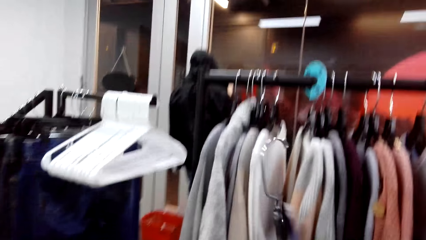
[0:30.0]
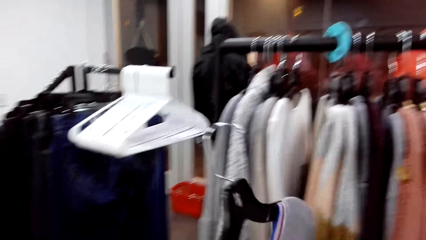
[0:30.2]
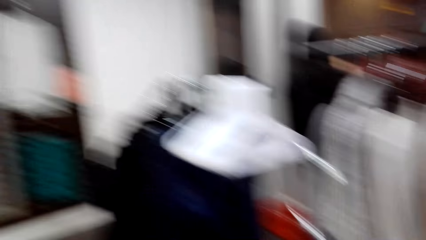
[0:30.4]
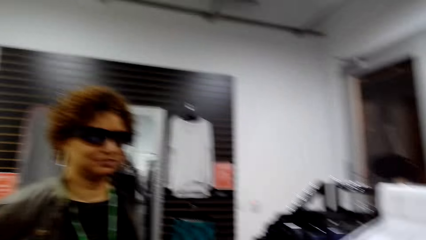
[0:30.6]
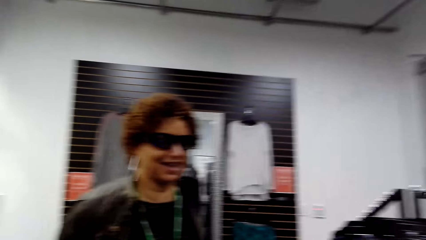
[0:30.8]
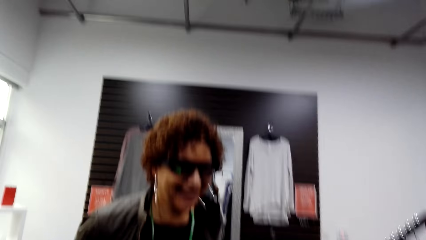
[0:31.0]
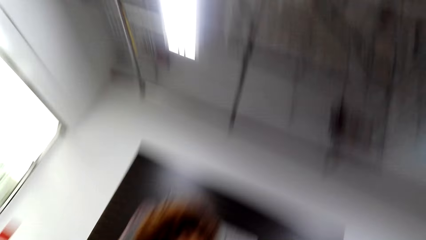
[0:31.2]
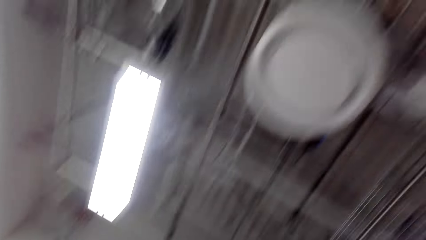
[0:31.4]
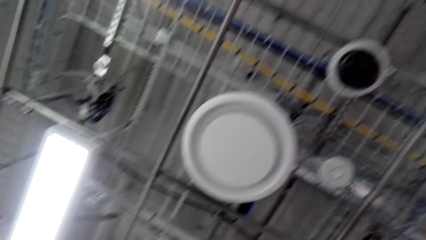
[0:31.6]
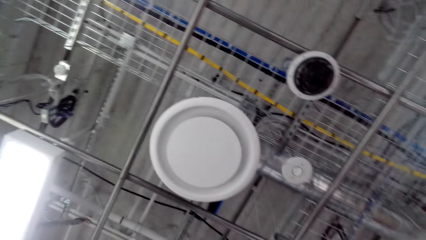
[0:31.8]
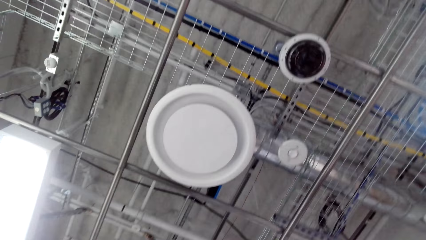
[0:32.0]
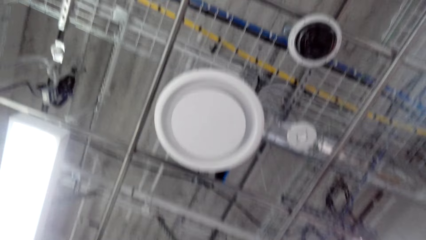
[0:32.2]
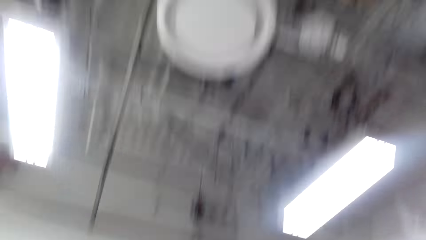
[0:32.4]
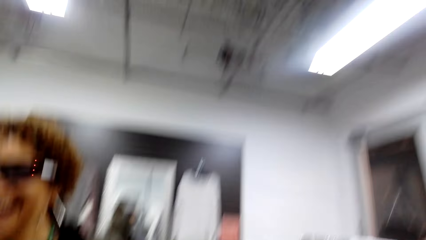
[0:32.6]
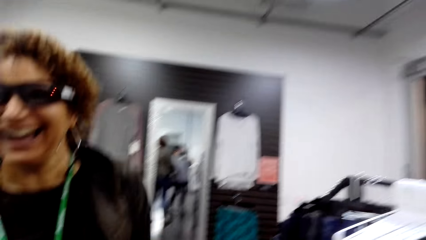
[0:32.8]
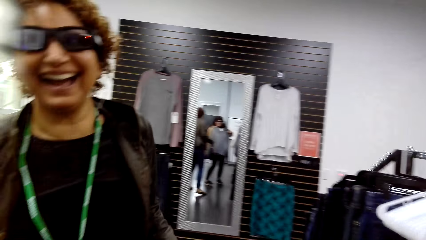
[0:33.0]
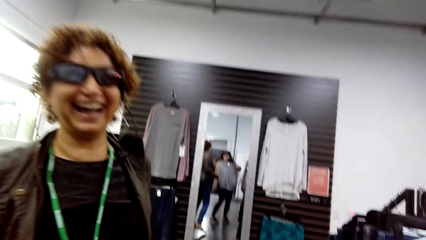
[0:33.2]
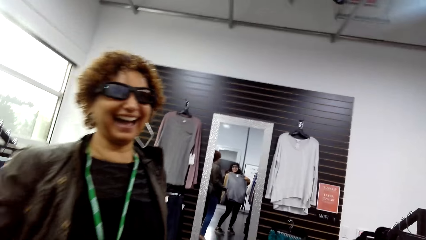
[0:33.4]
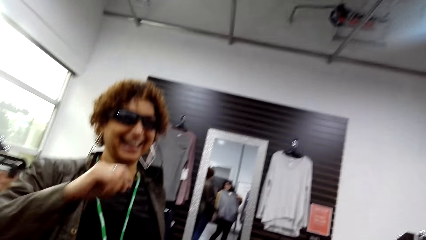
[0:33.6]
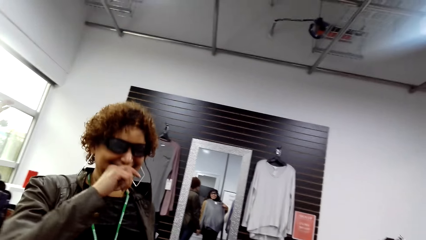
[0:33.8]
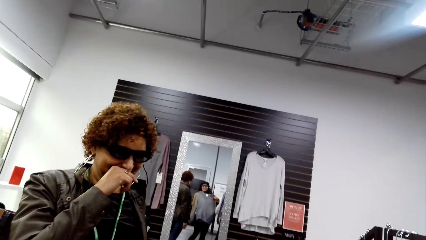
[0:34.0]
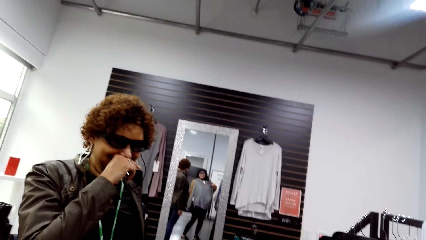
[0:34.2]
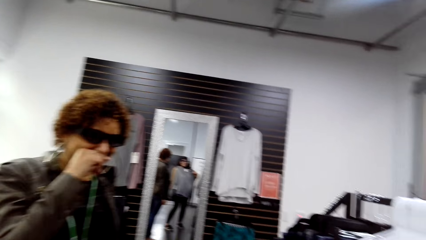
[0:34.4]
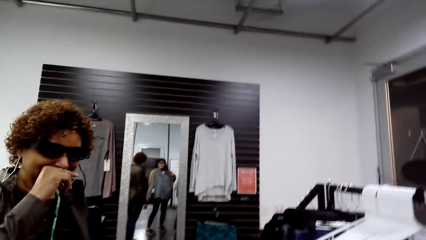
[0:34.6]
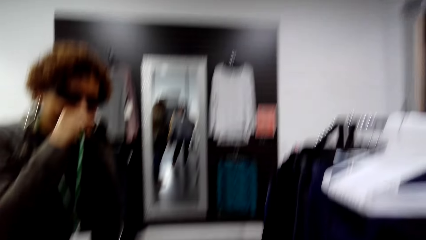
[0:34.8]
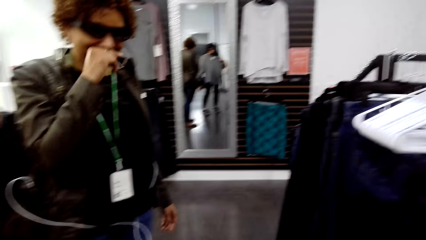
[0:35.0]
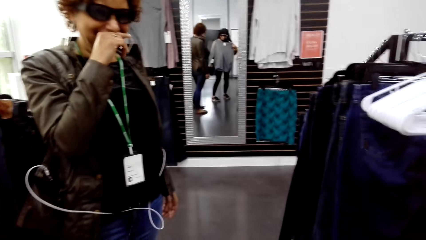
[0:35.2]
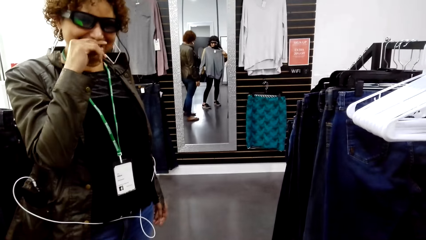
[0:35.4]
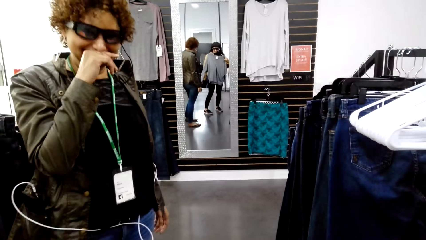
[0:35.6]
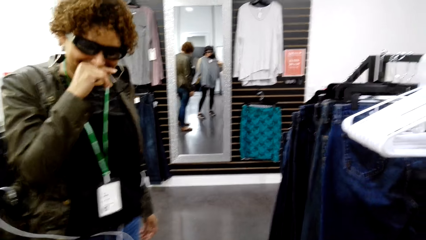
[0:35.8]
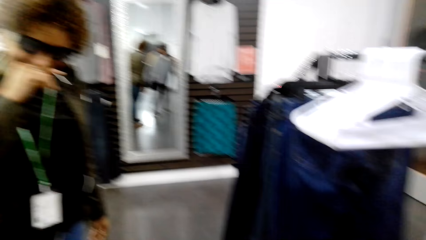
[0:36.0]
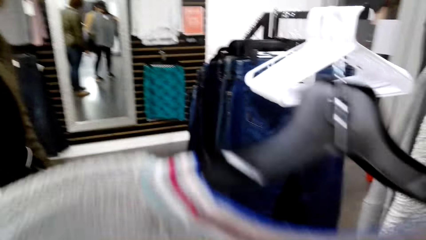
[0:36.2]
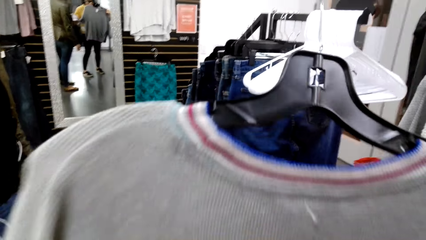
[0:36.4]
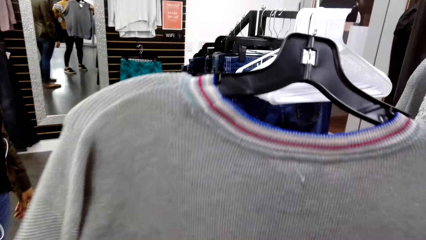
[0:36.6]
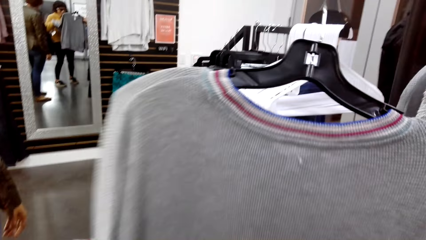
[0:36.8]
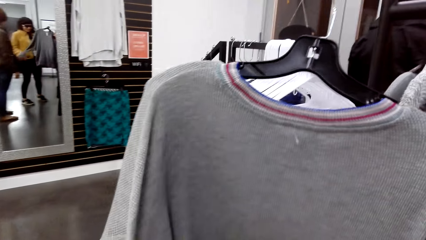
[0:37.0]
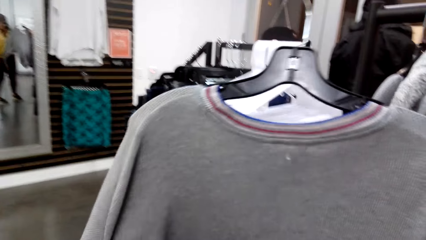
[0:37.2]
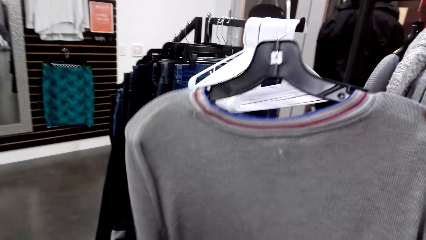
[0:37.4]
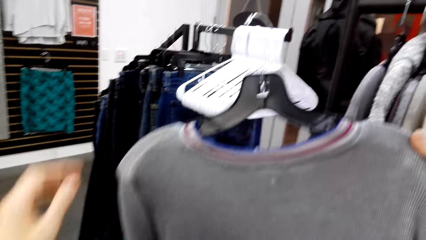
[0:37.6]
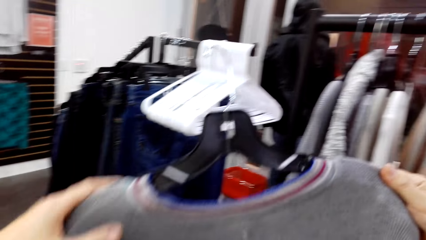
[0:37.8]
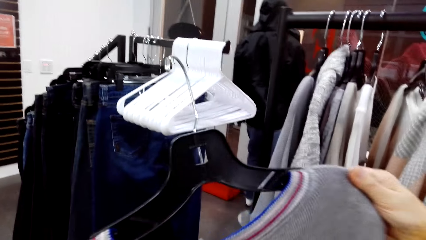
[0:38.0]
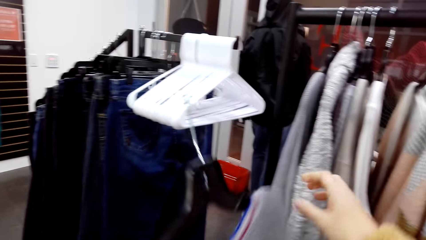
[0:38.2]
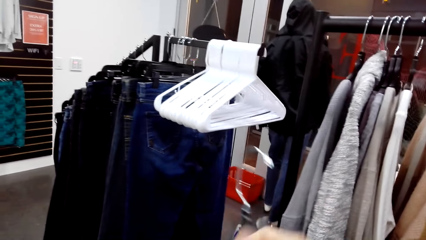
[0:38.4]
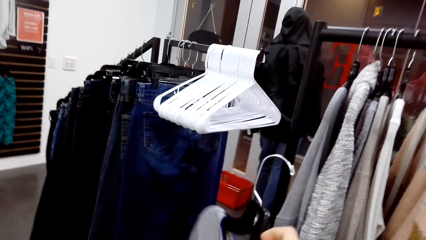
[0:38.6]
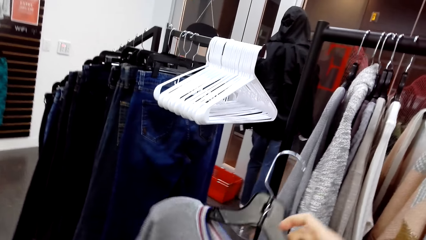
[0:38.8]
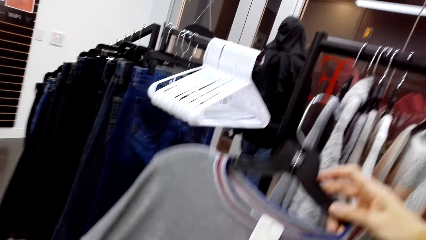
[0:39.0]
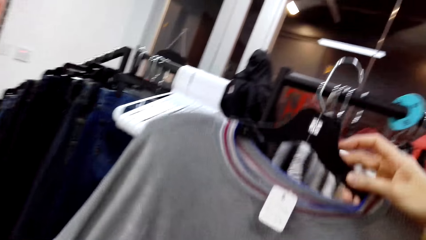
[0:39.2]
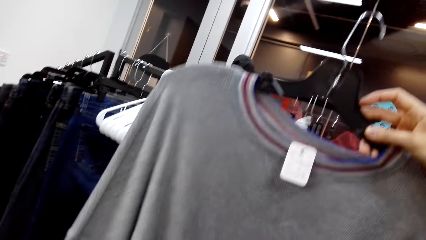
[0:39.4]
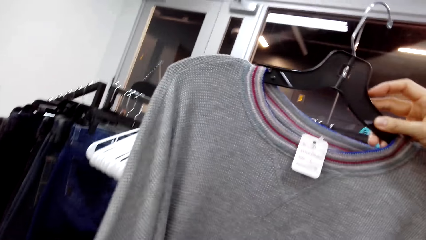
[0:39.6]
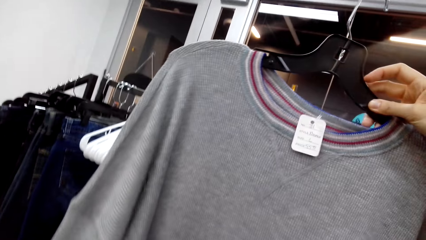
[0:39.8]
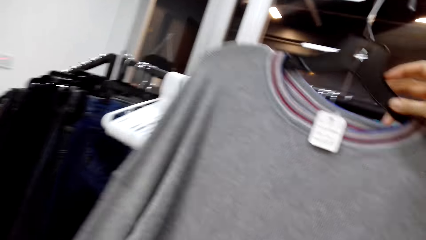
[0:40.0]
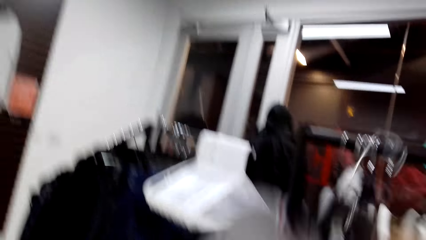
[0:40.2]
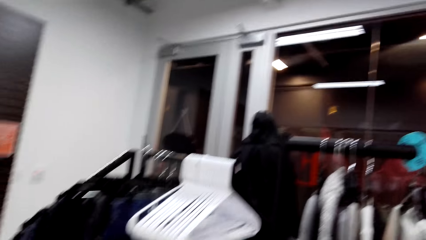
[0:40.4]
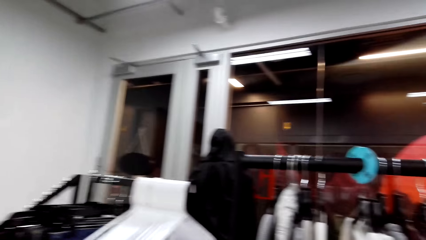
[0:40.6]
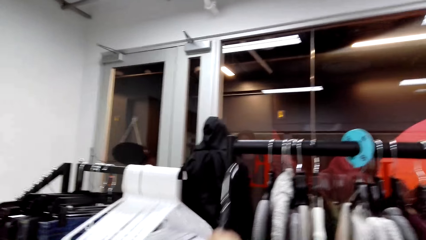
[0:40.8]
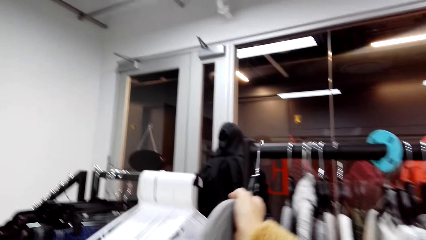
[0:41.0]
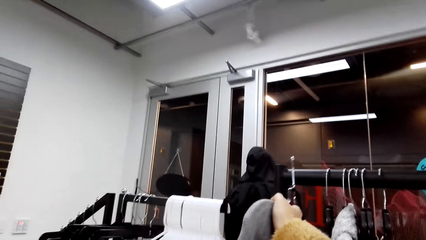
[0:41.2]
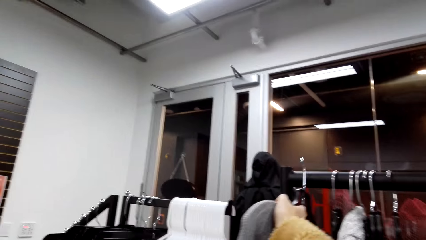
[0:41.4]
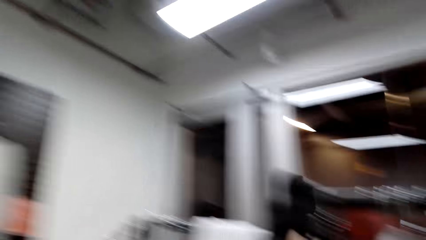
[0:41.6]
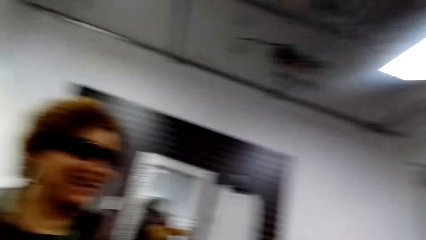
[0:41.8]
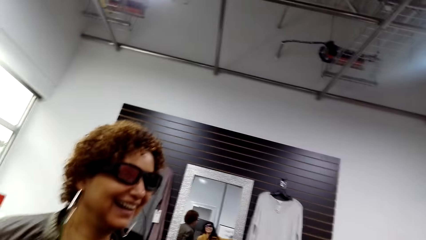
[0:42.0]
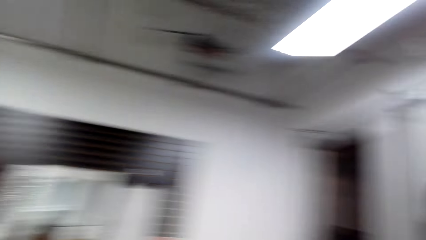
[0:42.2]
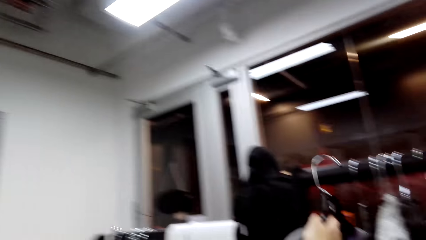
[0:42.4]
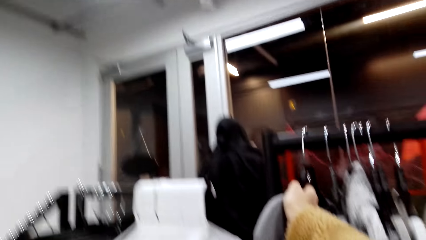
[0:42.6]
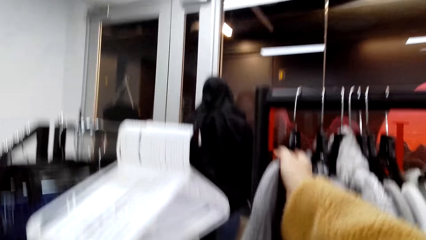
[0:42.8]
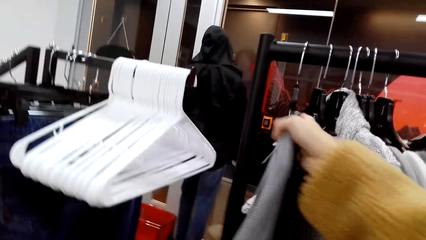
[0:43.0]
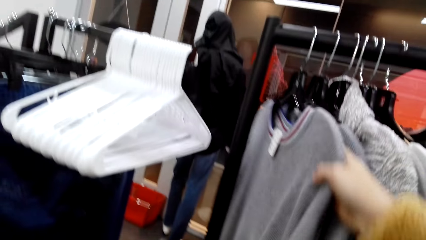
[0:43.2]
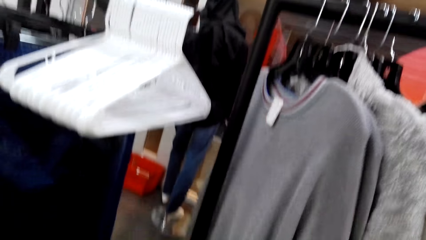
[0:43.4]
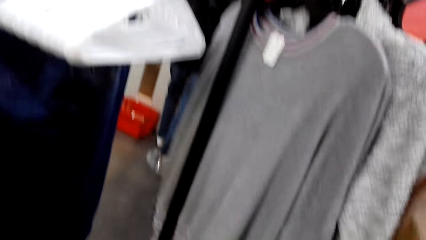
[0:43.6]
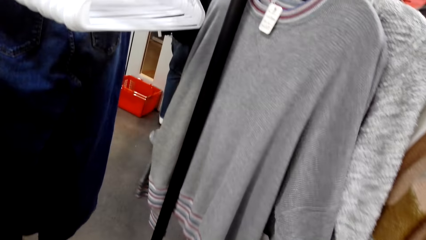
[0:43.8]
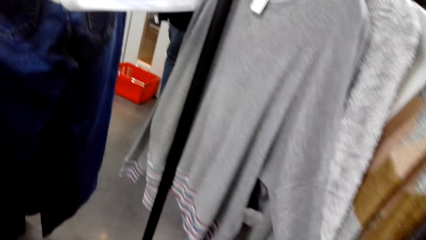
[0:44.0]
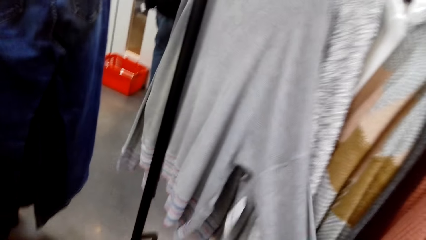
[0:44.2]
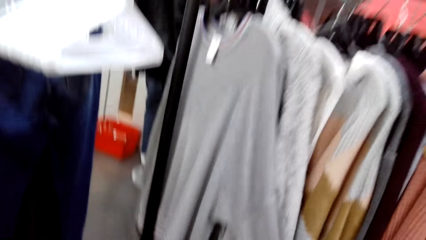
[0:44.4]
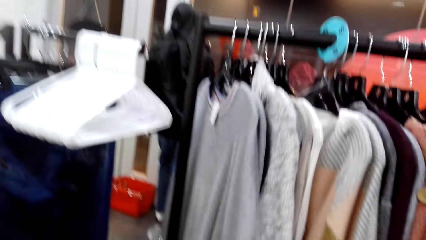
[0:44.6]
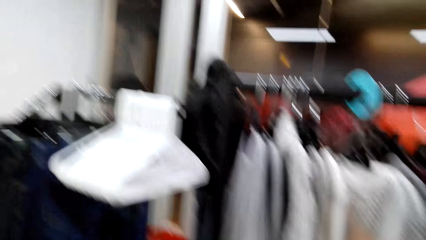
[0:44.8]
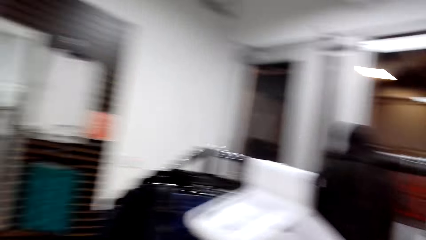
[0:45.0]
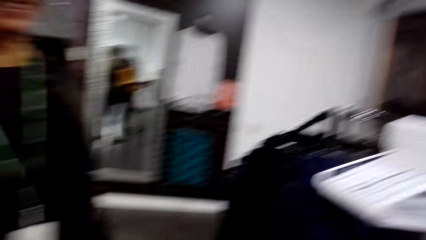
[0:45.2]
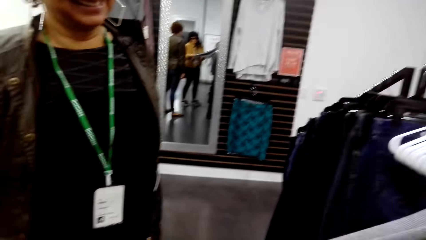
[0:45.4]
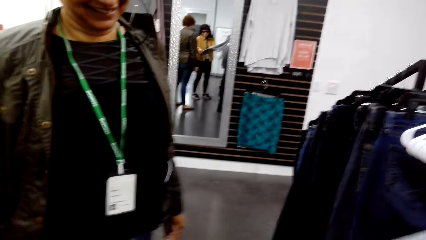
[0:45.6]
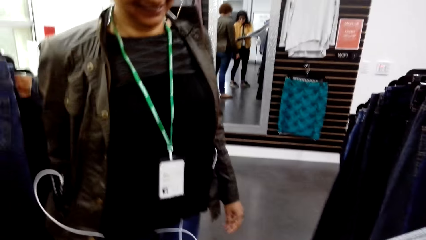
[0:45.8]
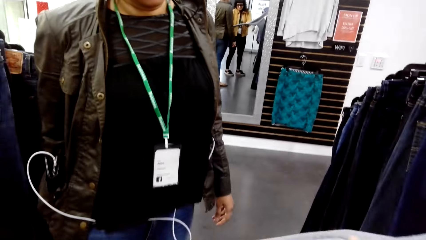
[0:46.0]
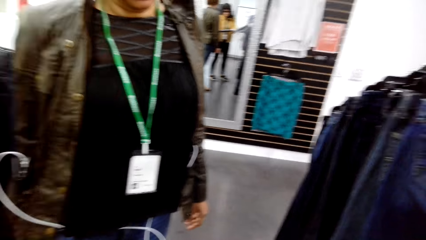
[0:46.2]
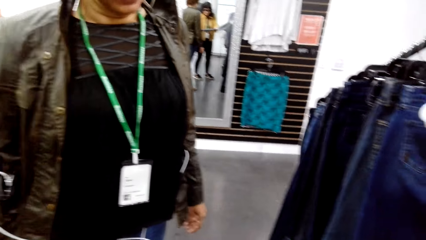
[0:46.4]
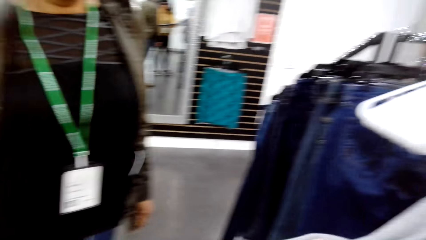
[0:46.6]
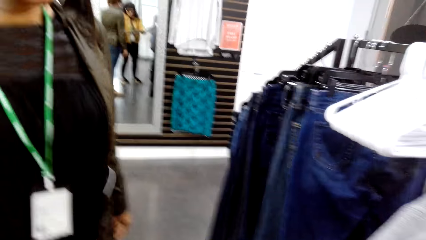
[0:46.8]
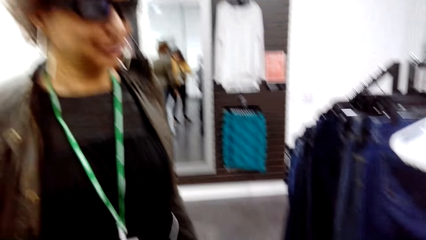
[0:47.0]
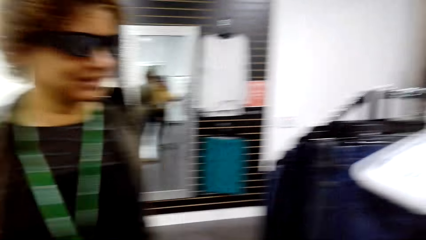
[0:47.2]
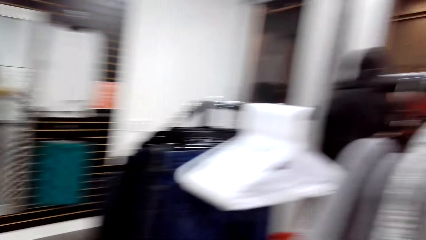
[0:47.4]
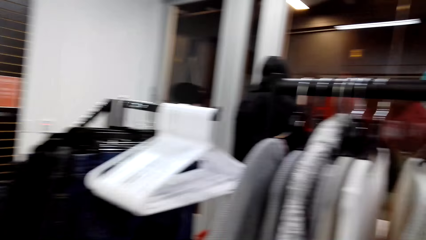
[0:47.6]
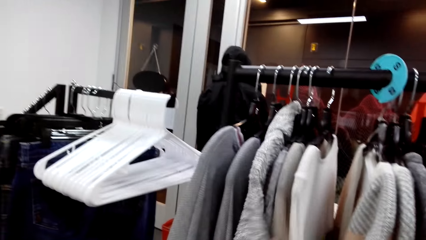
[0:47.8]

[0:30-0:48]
The camera wearer interacts with a woman. They laugh with the woman. They look at a sweater. They hang a cloth on the cloth rack. They interact with the woman.
